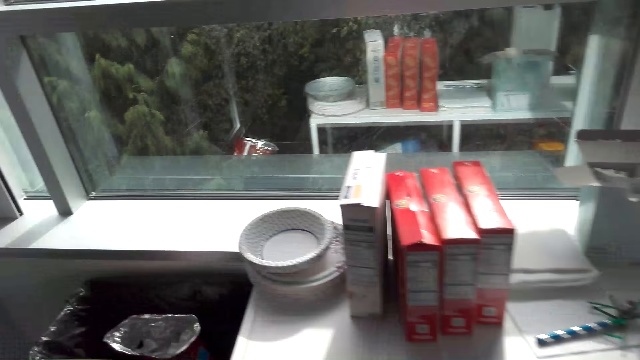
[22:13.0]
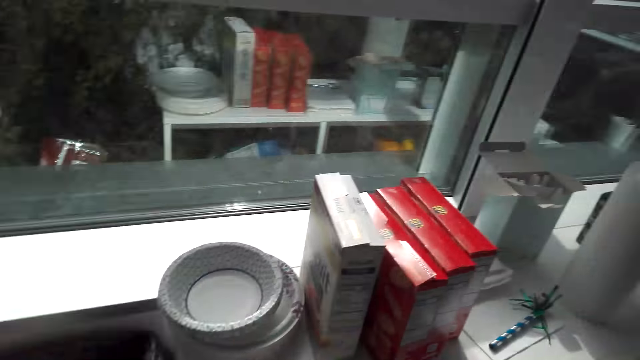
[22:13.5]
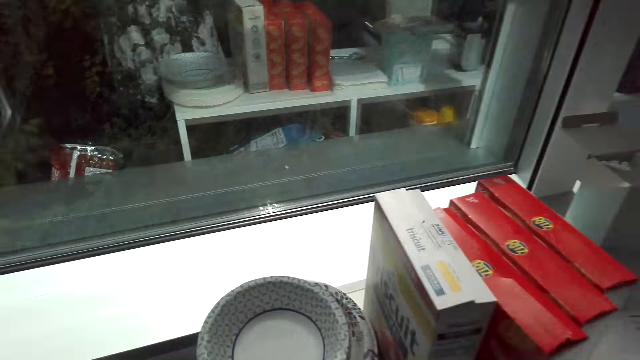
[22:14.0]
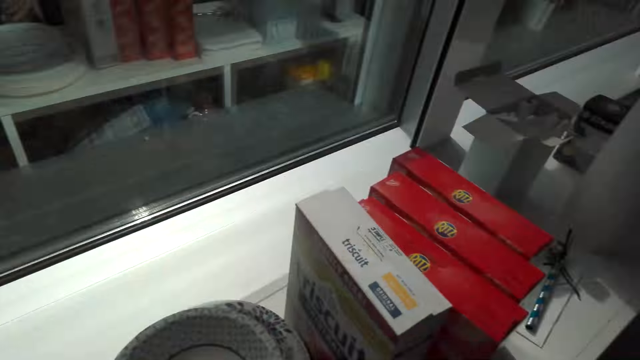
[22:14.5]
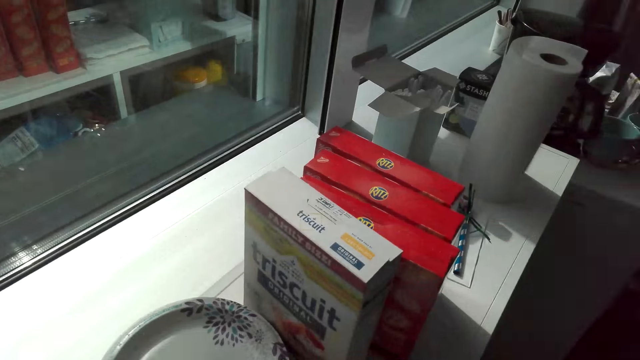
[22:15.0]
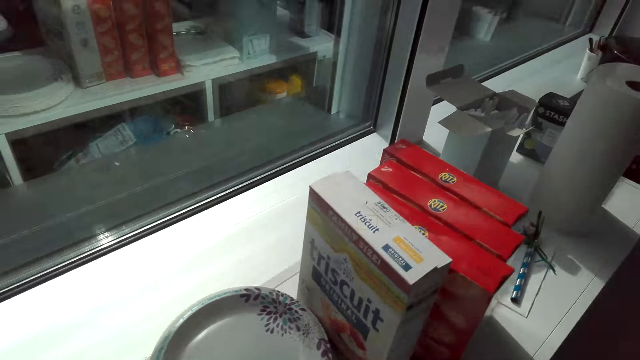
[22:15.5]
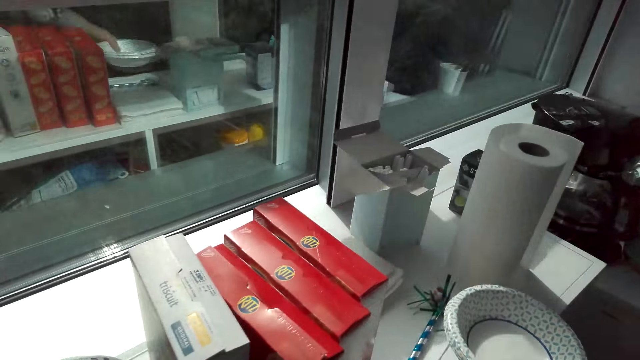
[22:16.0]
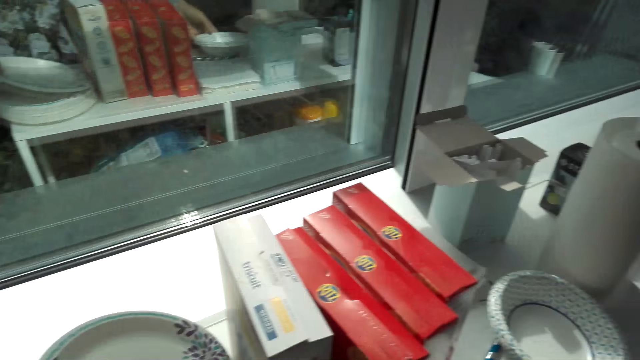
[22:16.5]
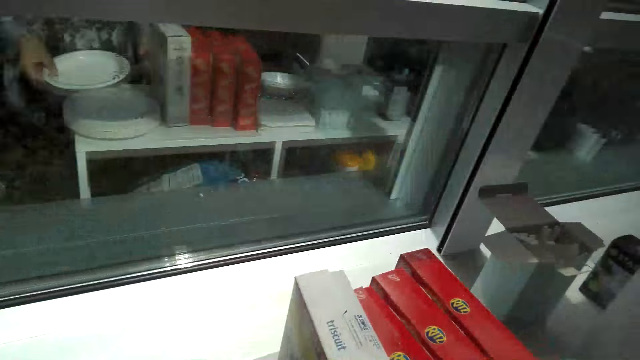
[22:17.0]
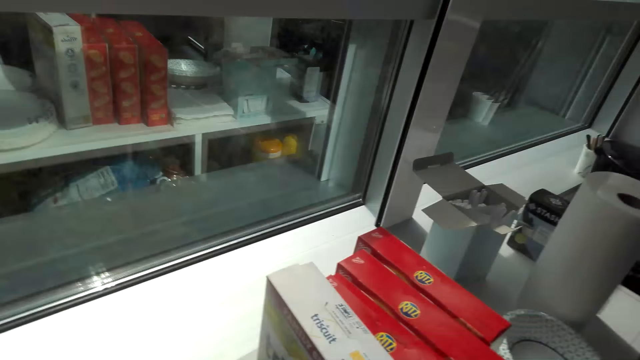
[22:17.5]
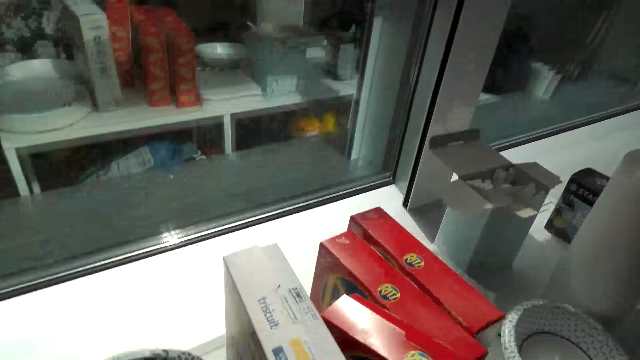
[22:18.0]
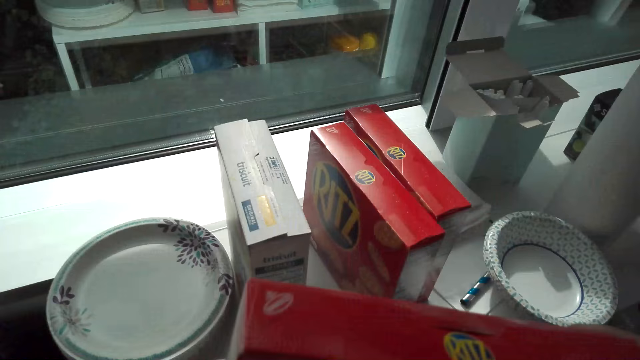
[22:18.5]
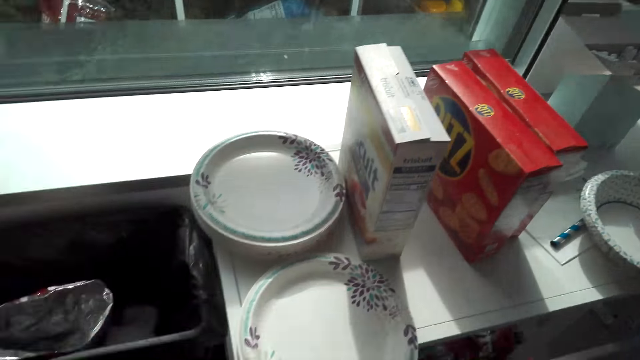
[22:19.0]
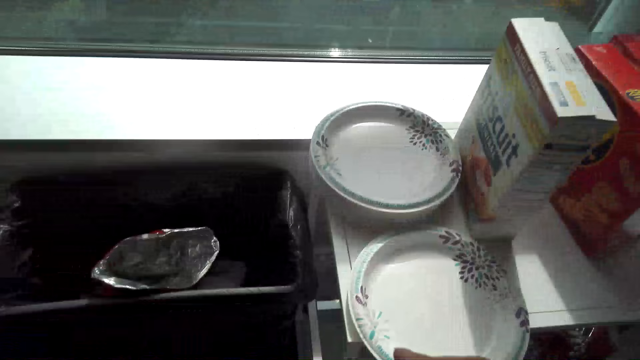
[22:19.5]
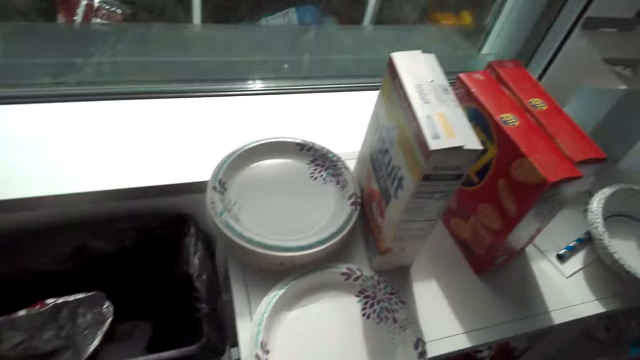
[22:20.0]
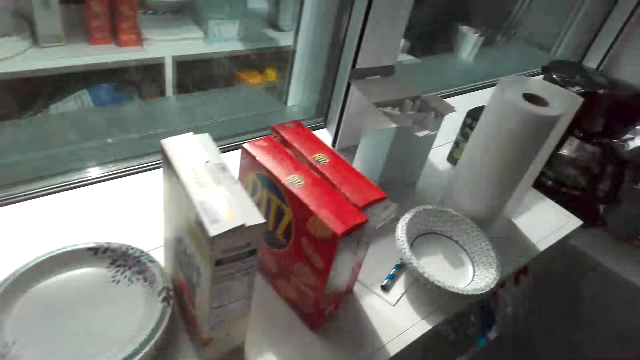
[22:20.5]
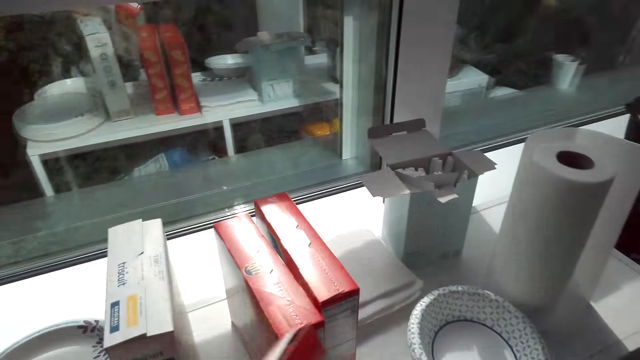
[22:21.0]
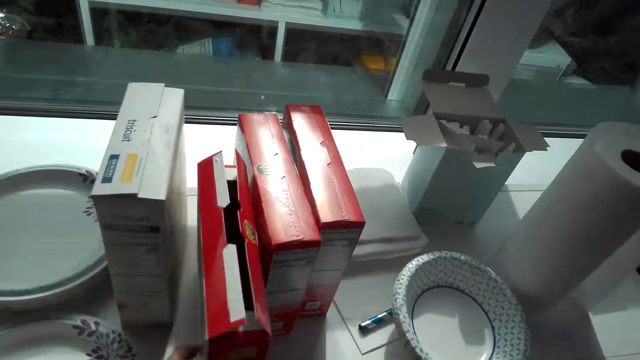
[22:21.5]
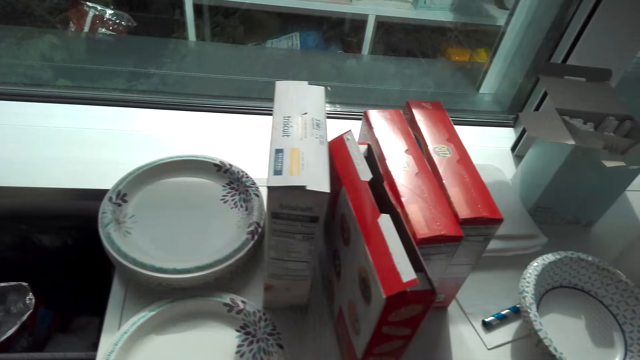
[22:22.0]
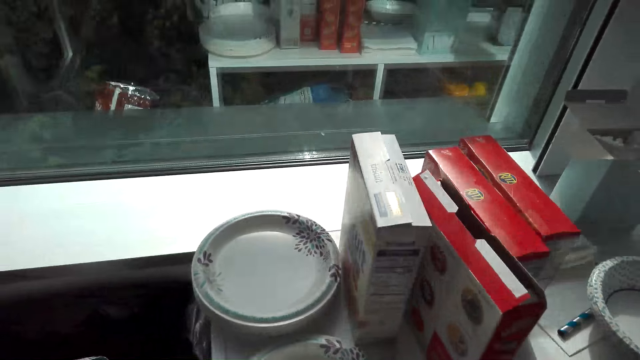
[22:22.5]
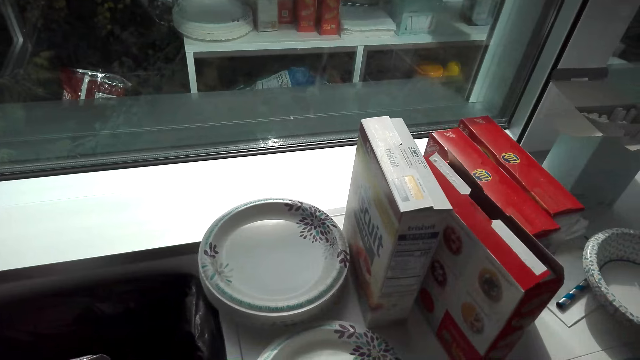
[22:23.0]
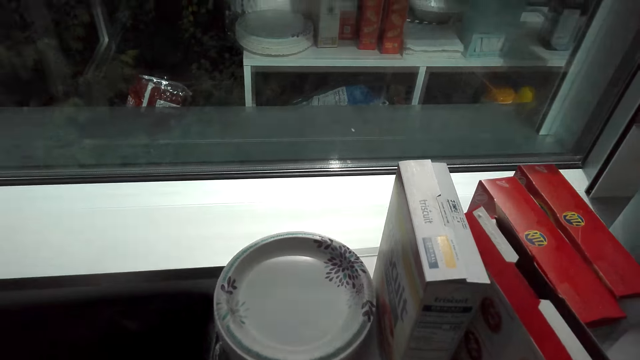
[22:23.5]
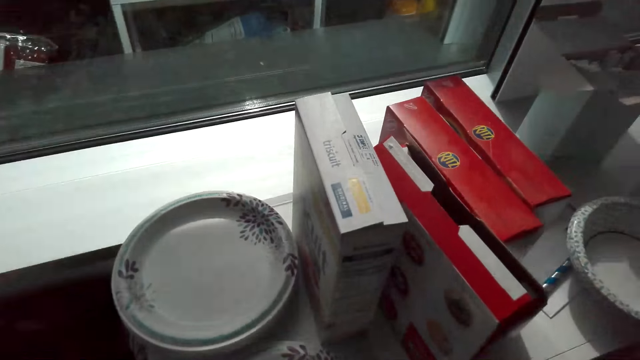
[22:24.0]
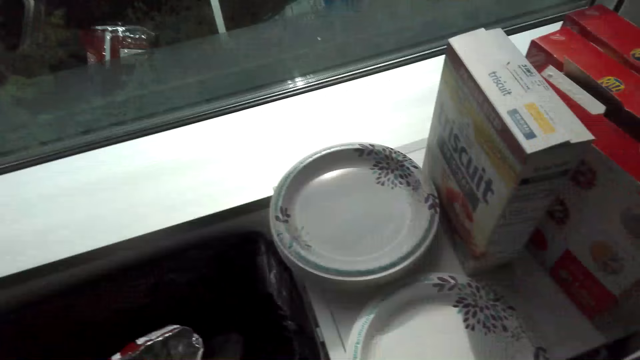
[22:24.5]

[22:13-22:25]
The camera wearer walks around. They put the plate on the counter. They pick up a packet of biscuits and return the packet of biscuits.

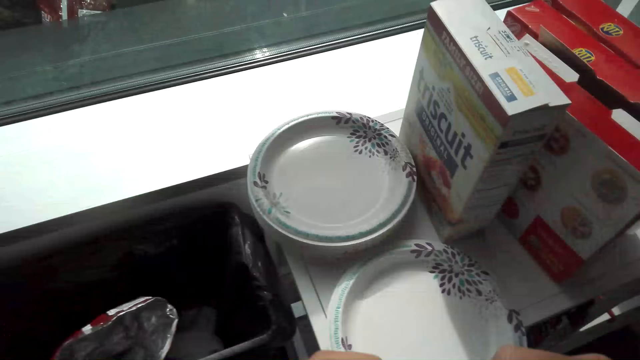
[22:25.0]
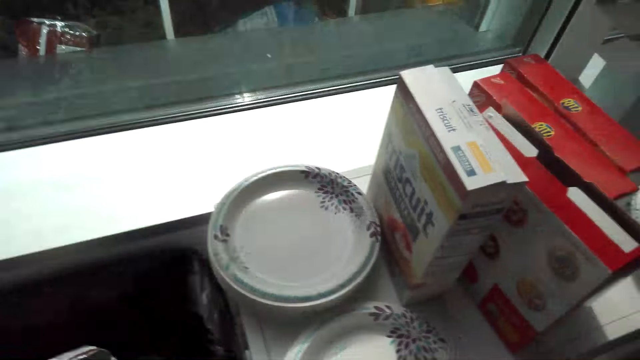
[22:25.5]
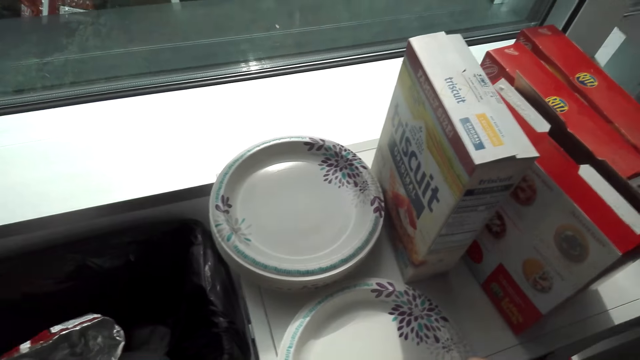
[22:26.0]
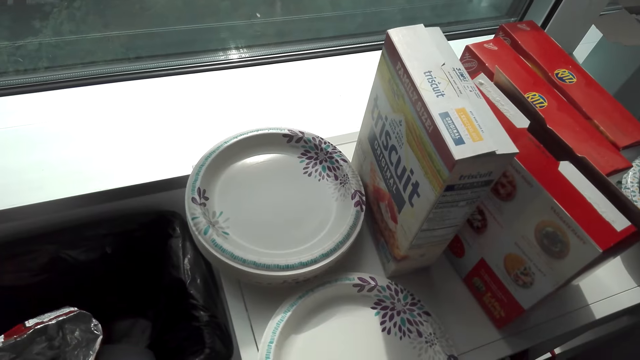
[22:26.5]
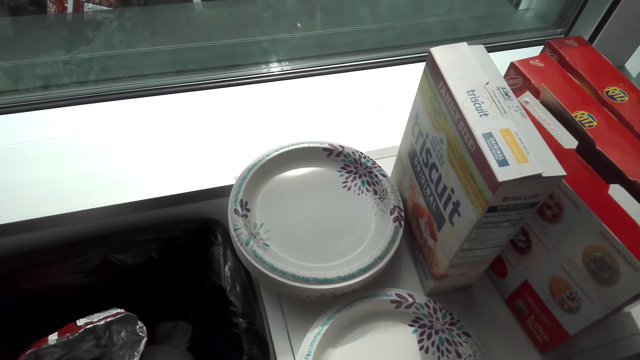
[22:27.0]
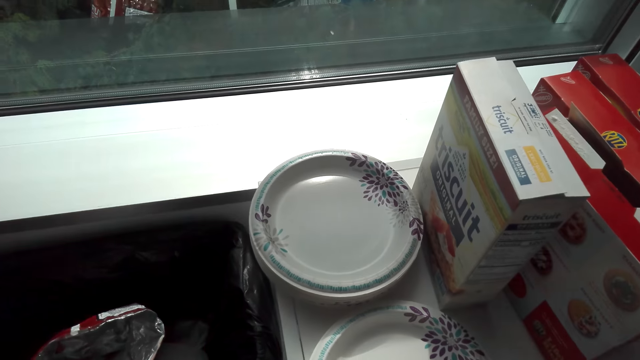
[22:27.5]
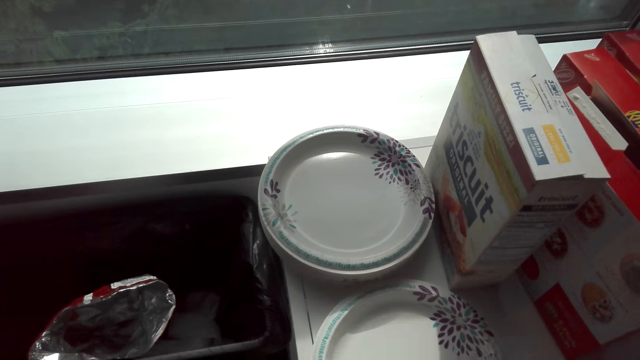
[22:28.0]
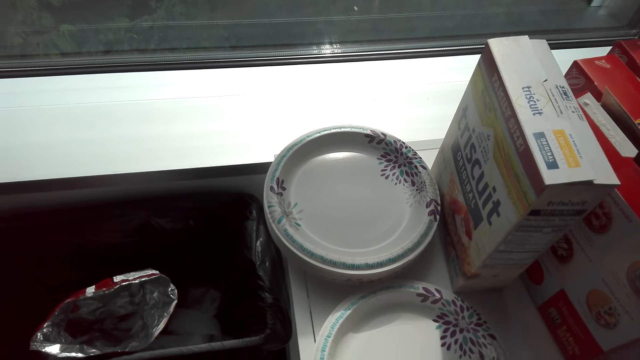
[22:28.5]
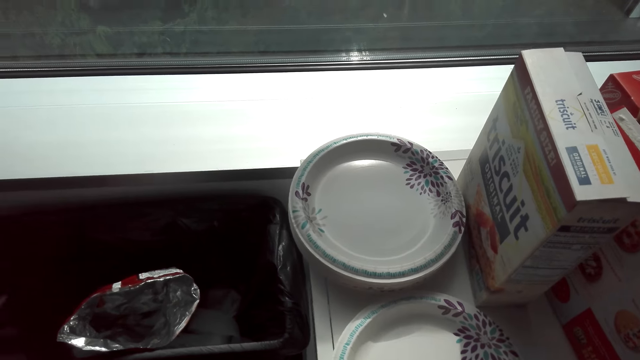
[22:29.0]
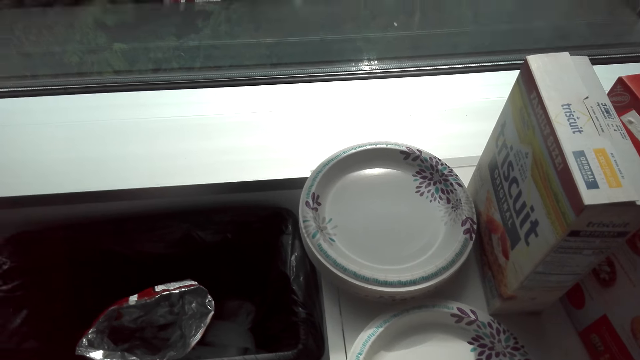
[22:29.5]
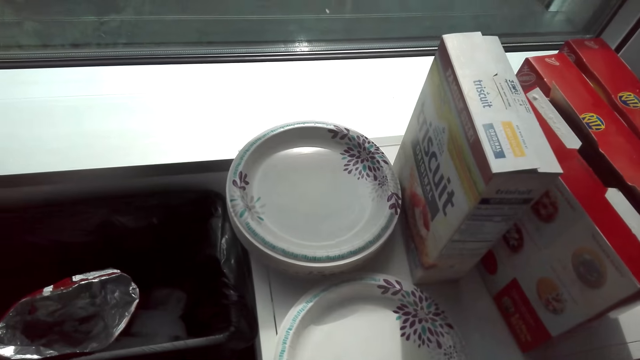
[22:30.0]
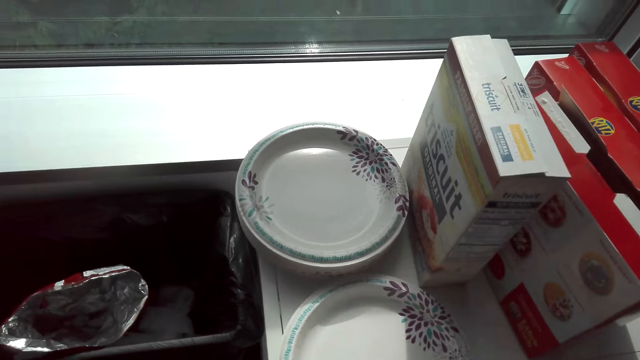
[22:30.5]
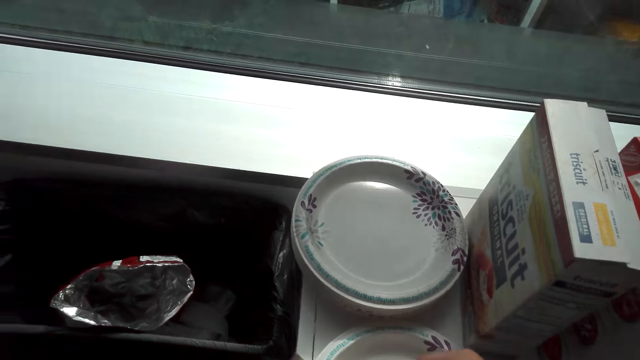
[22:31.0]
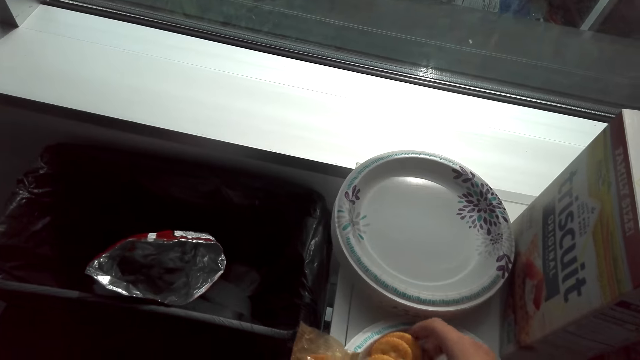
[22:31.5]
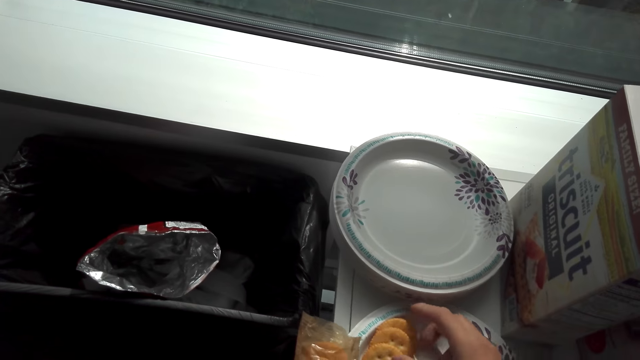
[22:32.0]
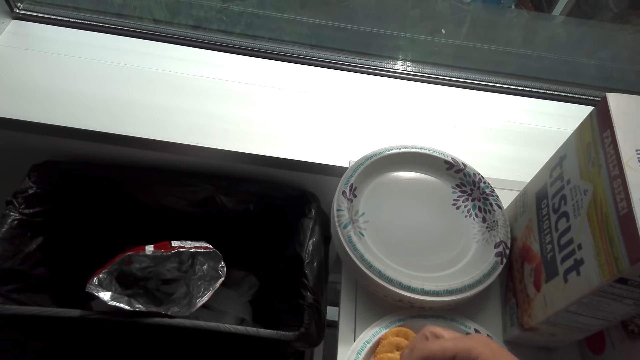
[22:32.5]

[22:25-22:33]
The camera wearer puts snacks on the plate. They put biscuits on the plate.
